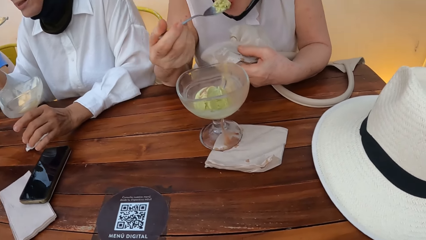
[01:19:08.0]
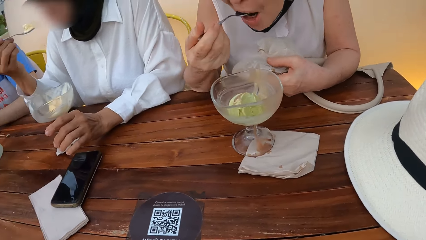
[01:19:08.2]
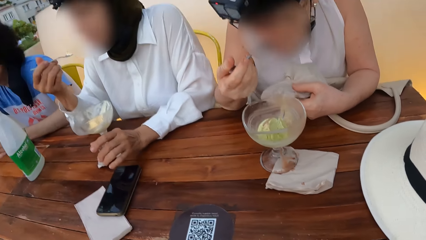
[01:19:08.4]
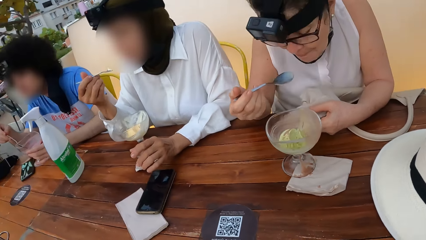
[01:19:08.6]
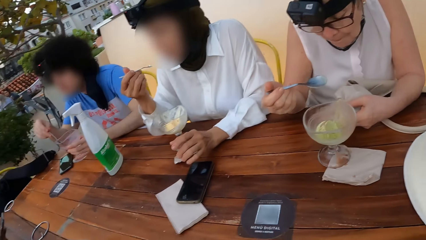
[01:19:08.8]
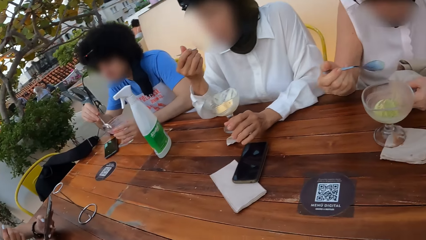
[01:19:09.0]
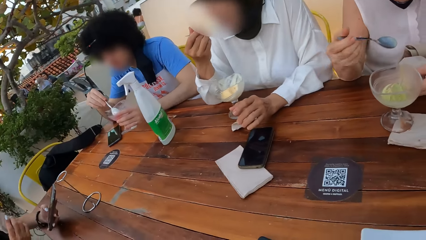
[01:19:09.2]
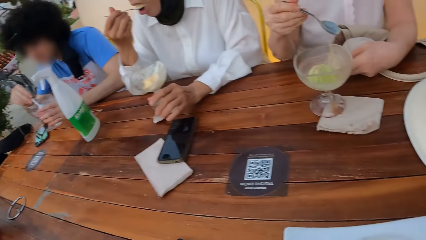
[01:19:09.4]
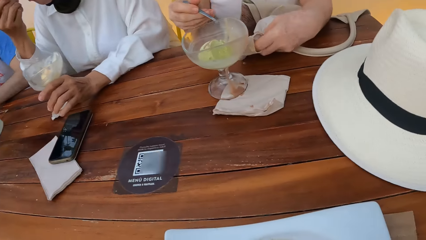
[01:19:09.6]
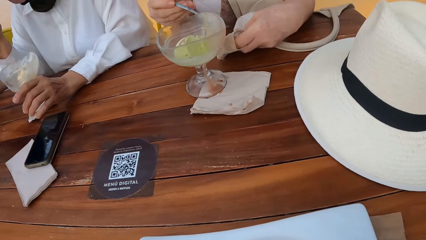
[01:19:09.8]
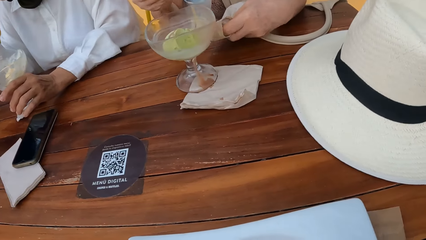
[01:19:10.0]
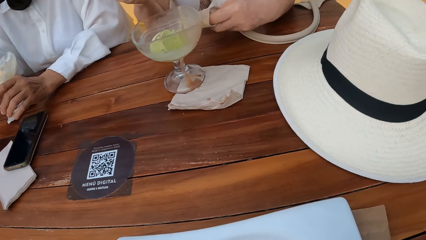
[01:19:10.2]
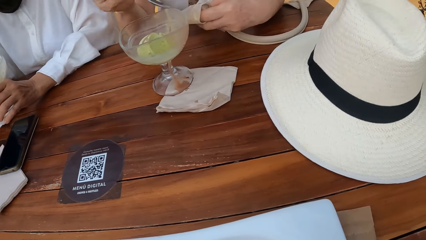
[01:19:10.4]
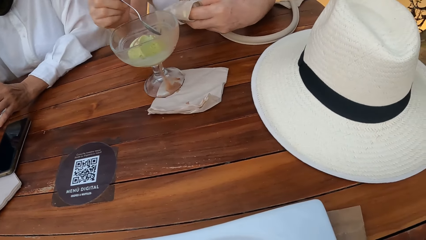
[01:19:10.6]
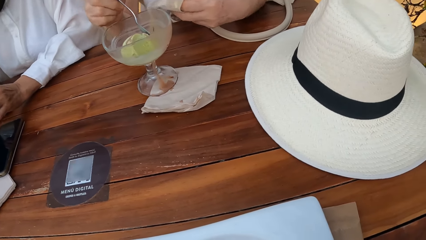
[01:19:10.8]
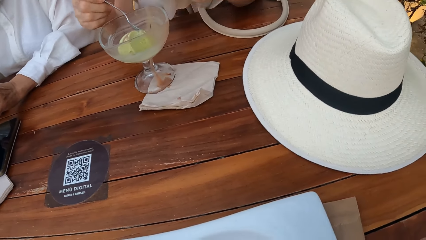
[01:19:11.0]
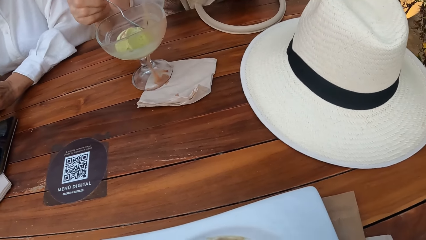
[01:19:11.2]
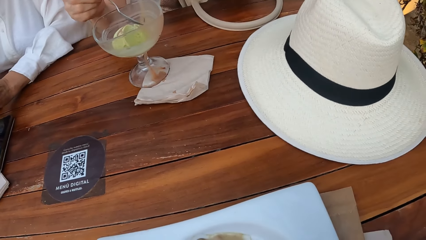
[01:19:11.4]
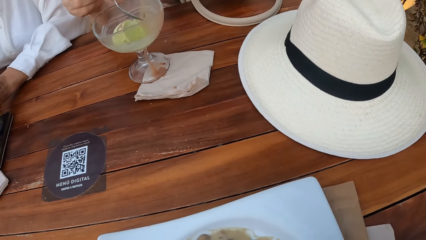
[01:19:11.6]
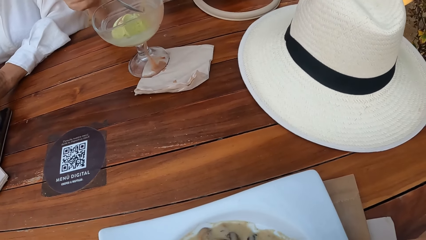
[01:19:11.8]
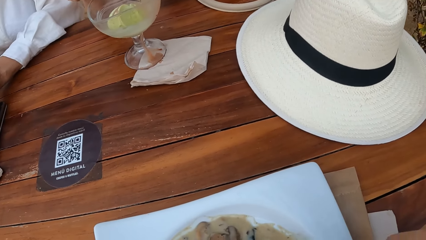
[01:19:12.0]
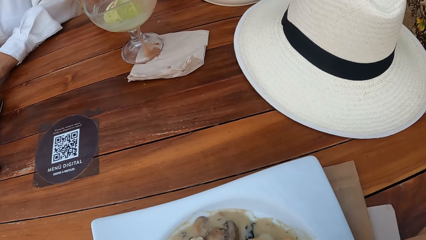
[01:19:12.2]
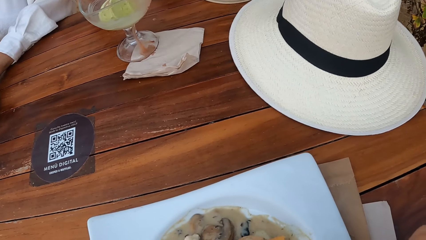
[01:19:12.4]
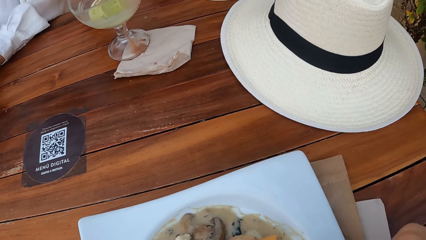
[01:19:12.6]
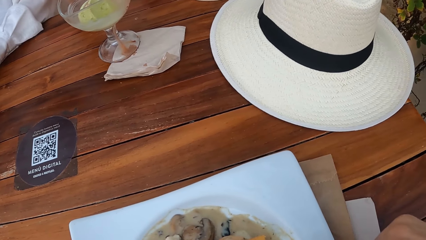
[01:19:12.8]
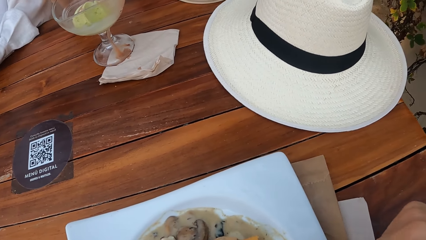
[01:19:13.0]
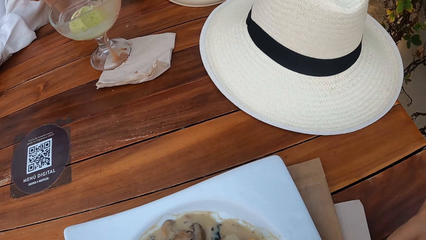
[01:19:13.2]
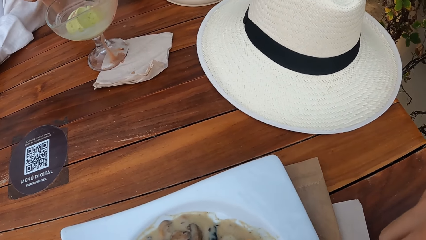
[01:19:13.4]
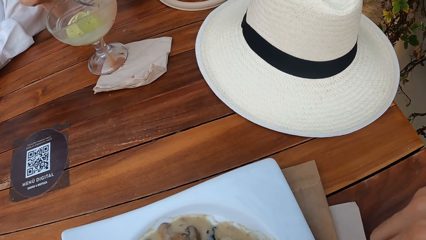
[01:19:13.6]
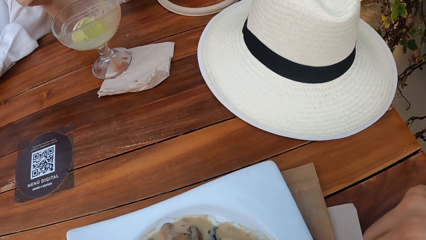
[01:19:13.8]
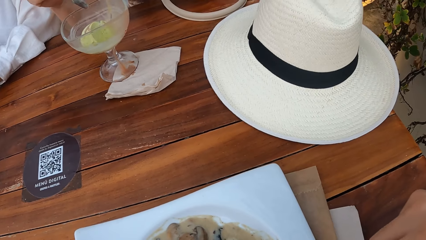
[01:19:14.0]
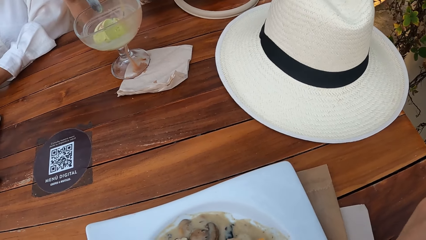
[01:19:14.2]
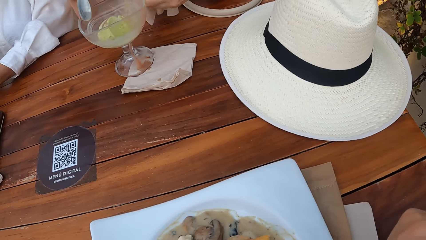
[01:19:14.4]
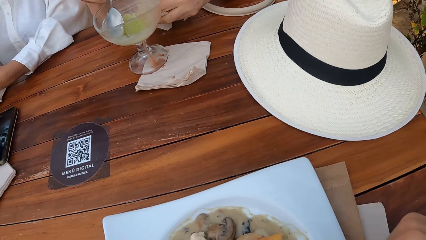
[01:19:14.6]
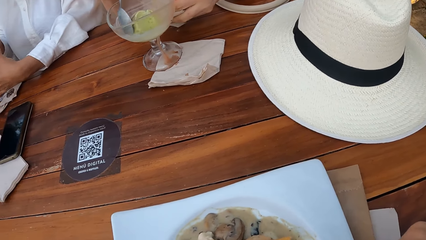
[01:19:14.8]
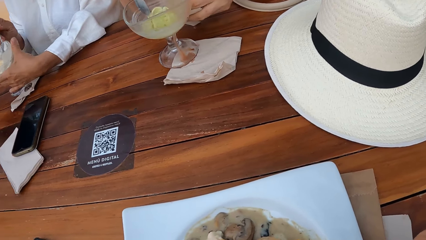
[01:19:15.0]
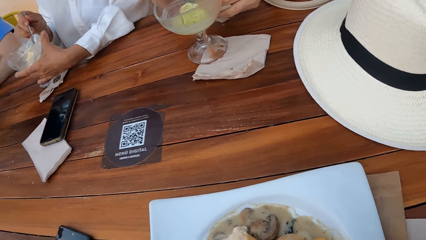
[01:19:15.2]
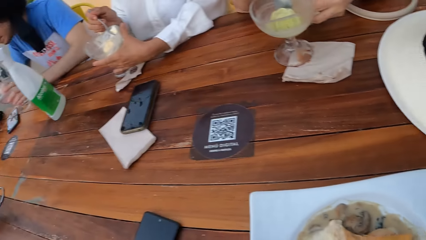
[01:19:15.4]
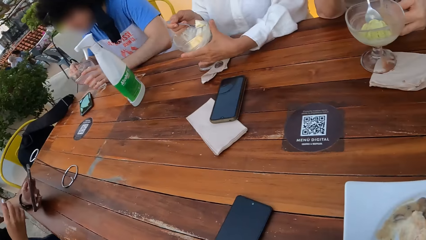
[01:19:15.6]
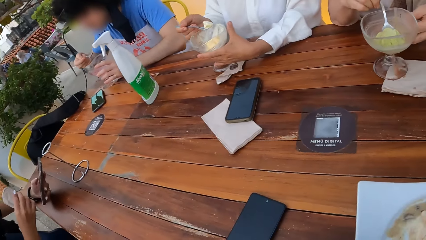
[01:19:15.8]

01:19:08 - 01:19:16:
A person eats ice cream. A lady eats ice cream with a spoon.

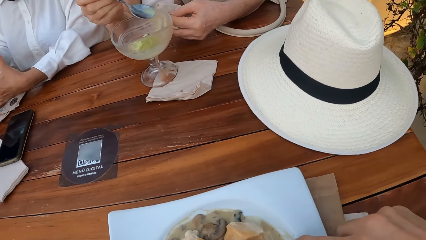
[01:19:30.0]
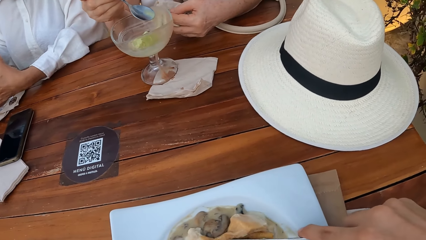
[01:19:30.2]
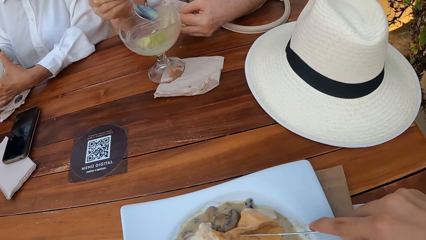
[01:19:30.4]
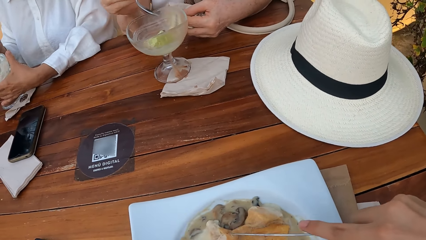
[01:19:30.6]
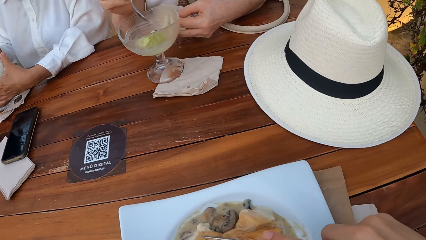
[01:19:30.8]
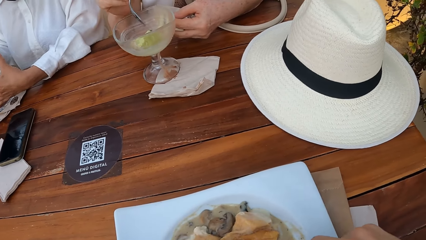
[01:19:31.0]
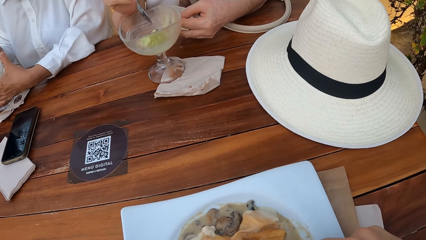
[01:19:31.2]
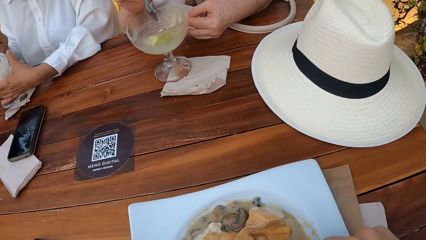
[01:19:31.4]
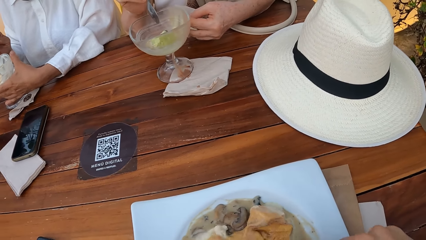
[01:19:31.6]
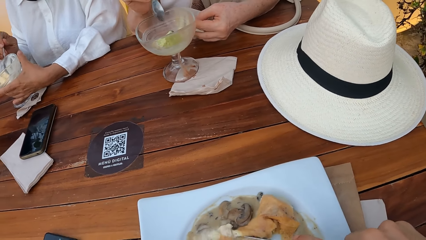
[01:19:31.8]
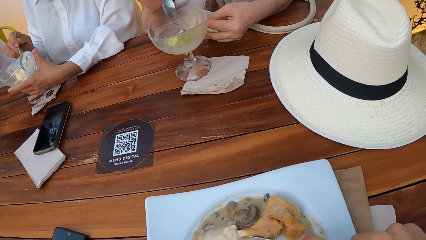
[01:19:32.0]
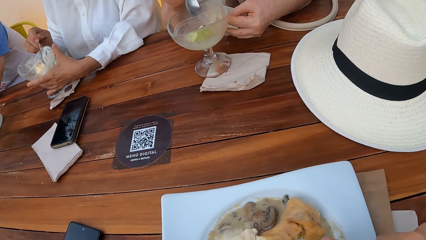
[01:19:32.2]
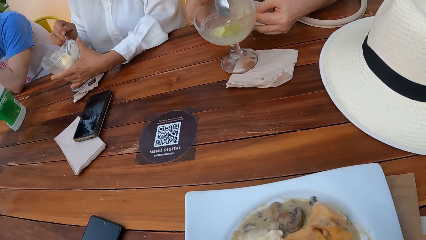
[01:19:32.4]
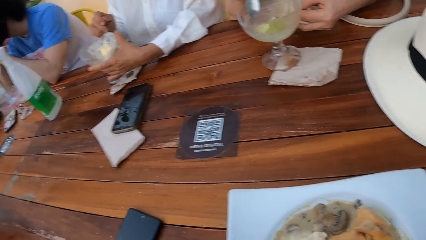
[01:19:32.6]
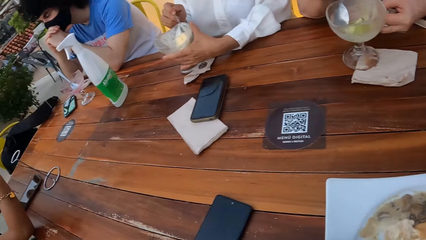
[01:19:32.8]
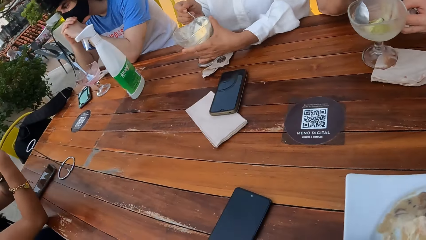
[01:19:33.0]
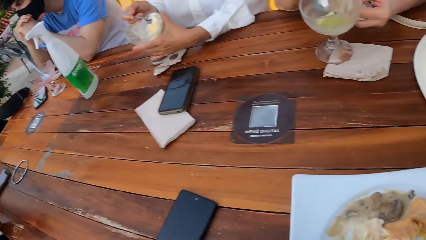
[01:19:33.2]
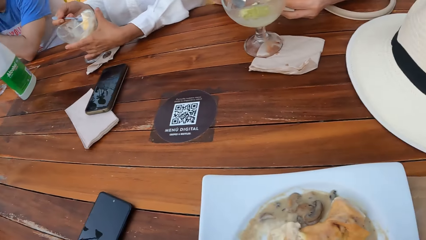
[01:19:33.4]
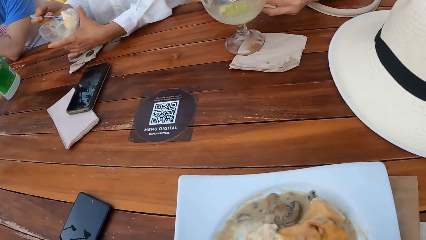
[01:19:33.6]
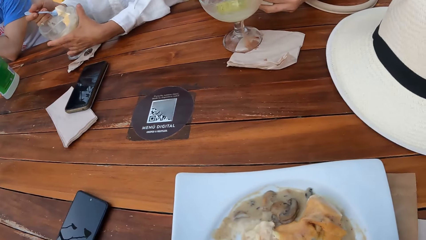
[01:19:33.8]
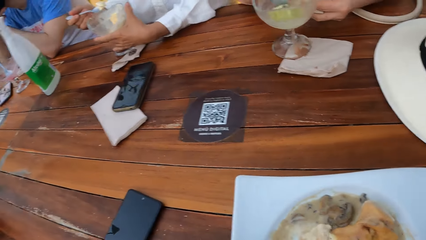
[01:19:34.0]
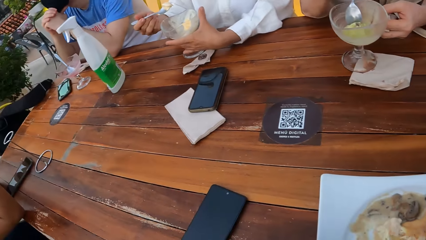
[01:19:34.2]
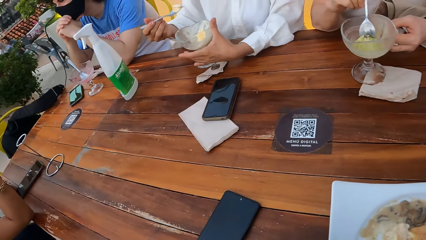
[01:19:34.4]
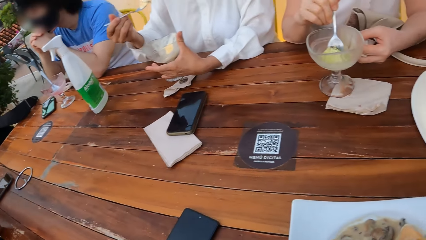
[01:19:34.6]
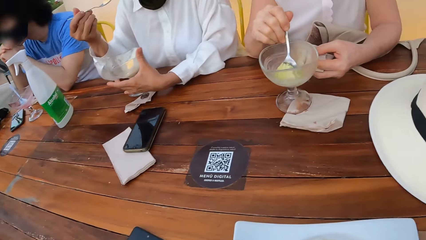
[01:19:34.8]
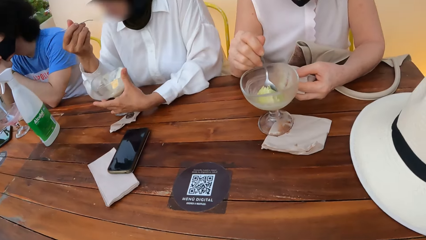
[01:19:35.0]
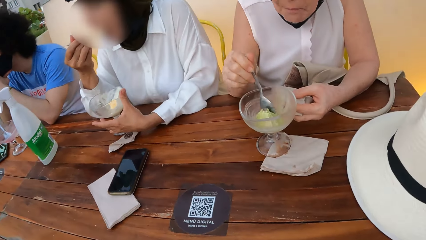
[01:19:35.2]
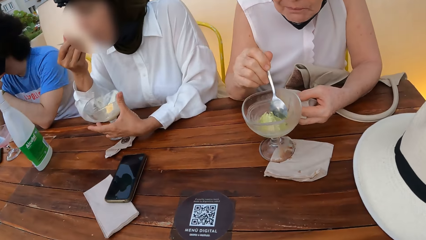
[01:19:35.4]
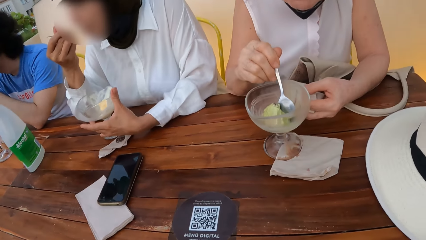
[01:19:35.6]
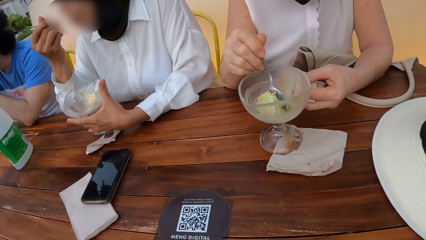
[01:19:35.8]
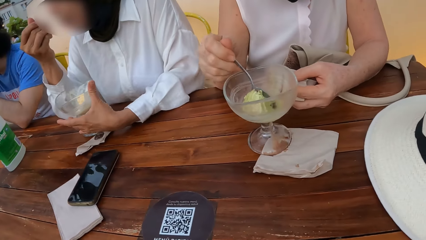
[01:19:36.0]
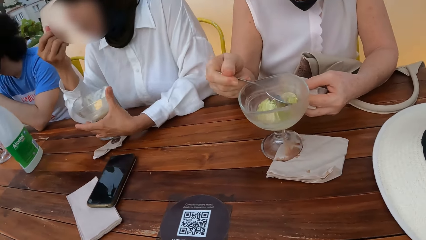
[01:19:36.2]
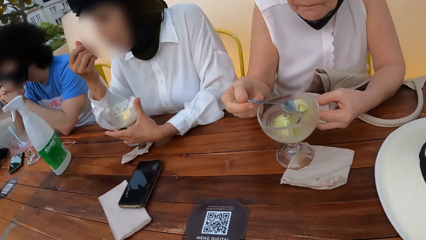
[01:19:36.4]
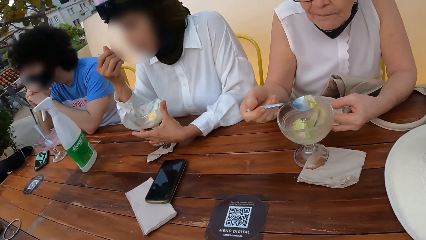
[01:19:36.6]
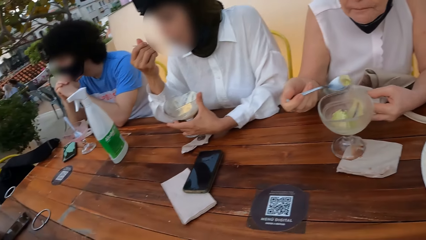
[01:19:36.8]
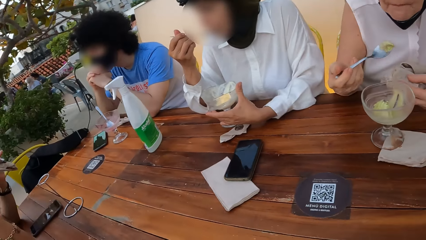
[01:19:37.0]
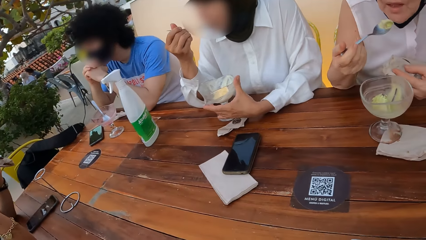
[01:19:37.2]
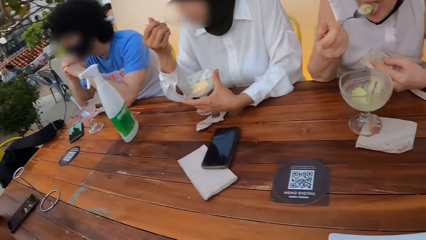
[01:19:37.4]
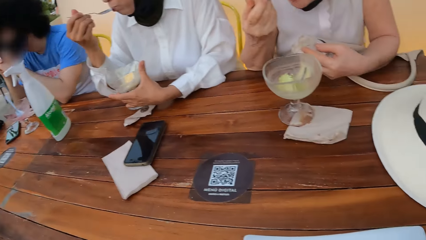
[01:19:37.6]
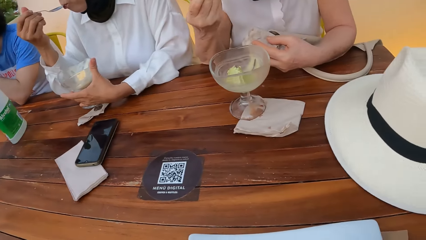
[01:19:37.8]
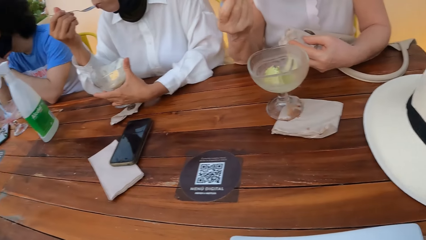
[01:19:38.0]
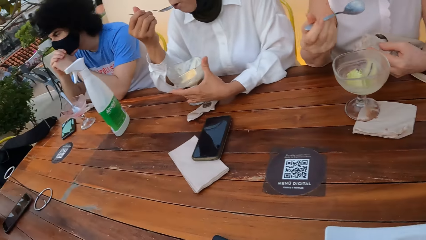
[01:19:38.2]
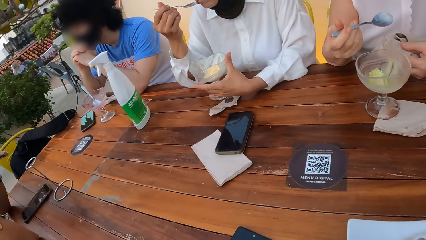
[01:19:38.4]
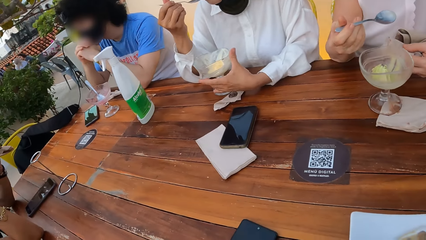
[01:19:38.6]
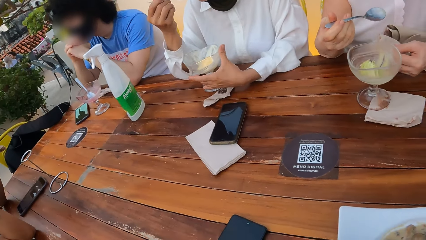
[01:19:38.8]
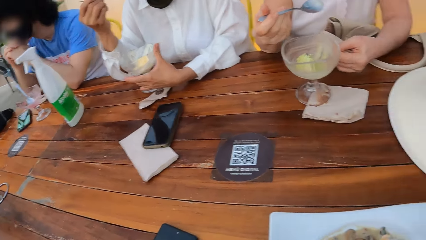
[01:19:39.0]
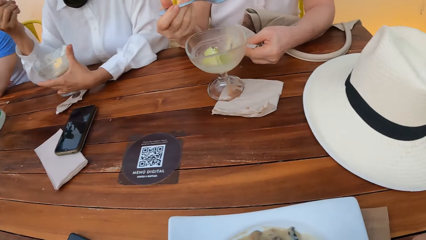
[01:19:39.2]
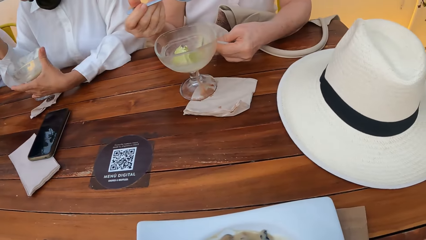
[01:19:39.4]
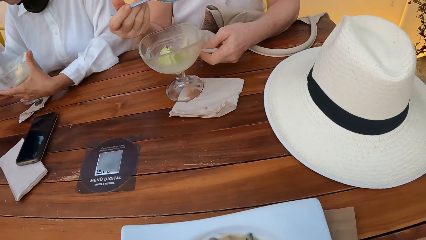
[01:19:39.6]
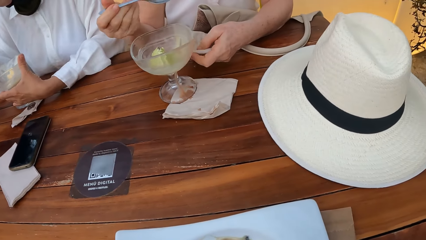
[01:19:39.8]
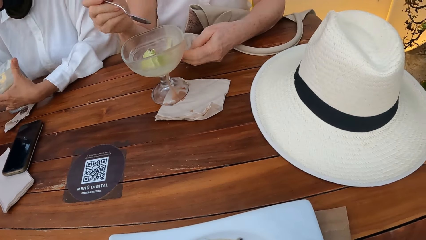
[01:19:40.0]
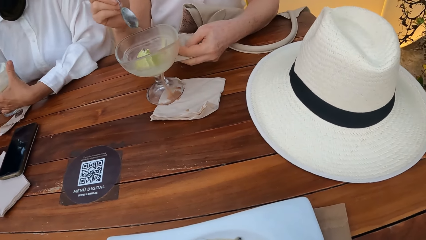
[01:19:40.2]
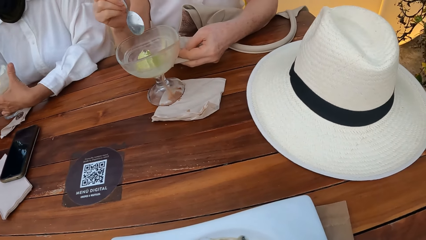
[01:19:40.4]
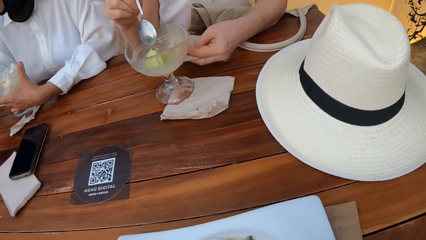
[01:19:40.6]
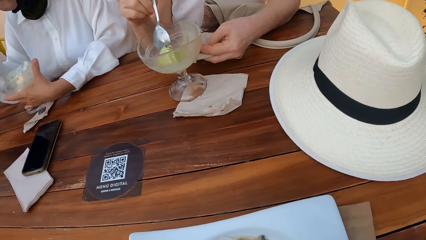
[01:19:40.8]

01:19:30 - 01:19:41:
The camera wearer eats ice cream. A lady eats ice cream with a spoon. Another lady eats ice cream with a spoon.
